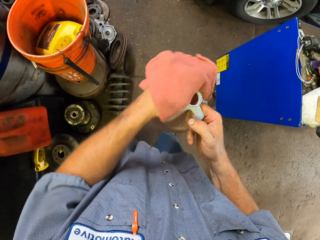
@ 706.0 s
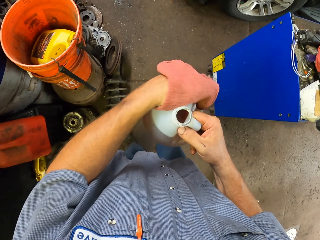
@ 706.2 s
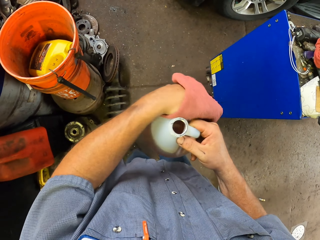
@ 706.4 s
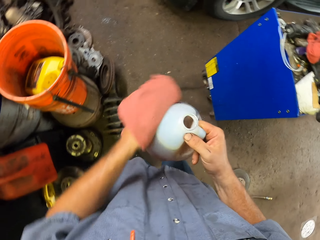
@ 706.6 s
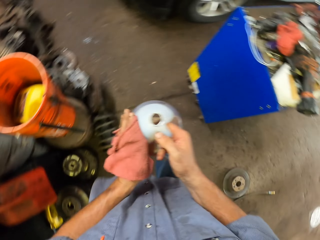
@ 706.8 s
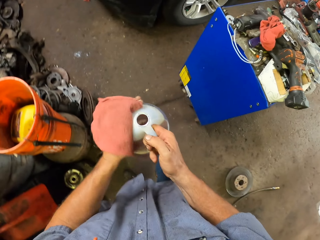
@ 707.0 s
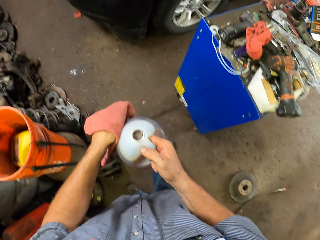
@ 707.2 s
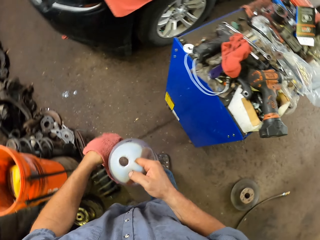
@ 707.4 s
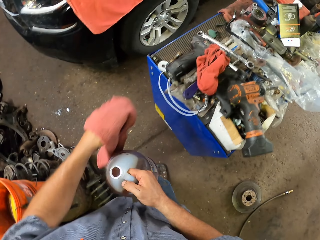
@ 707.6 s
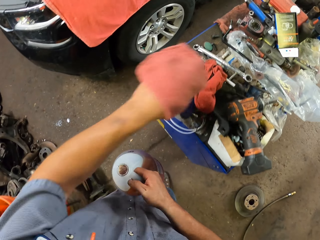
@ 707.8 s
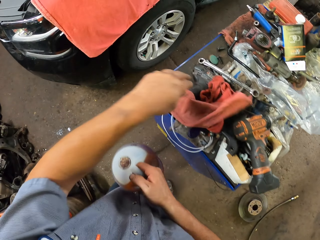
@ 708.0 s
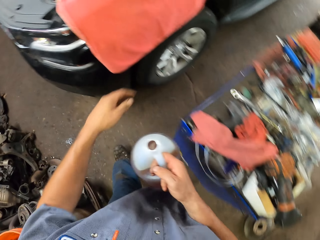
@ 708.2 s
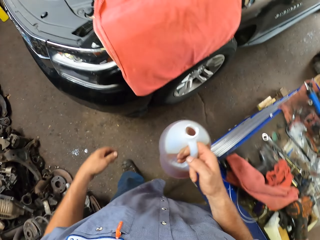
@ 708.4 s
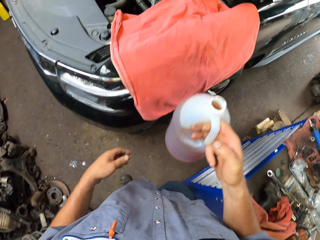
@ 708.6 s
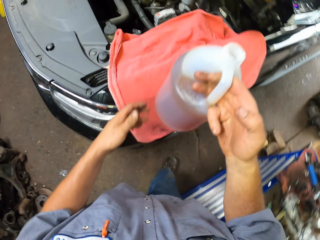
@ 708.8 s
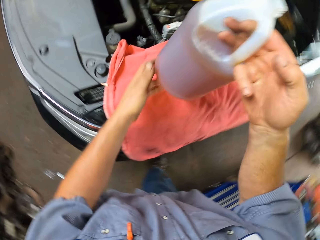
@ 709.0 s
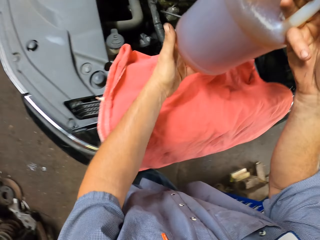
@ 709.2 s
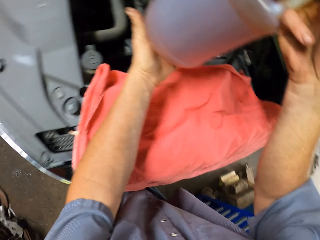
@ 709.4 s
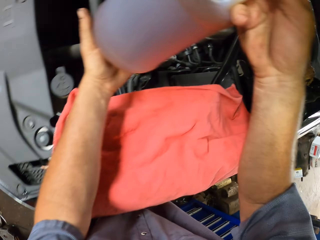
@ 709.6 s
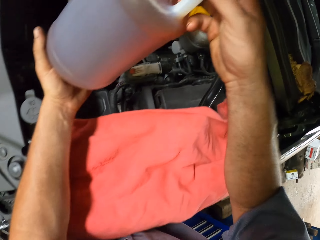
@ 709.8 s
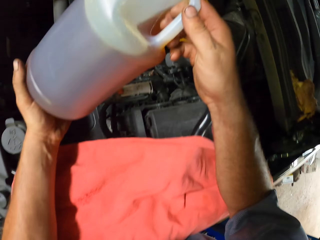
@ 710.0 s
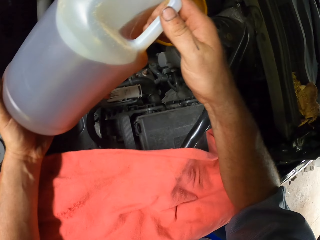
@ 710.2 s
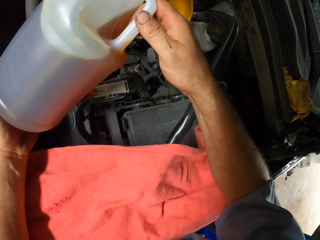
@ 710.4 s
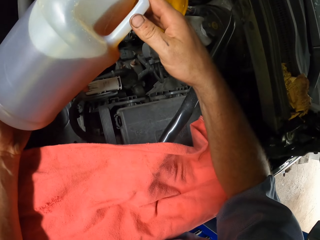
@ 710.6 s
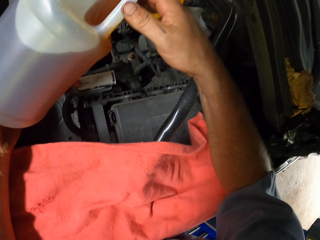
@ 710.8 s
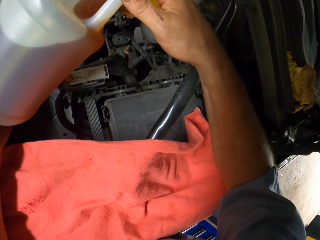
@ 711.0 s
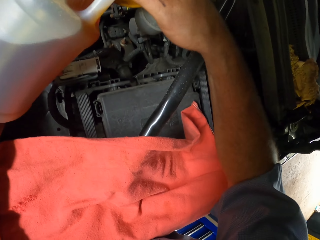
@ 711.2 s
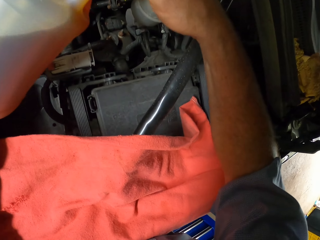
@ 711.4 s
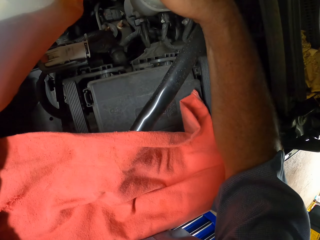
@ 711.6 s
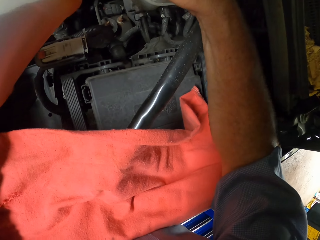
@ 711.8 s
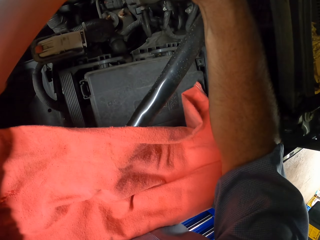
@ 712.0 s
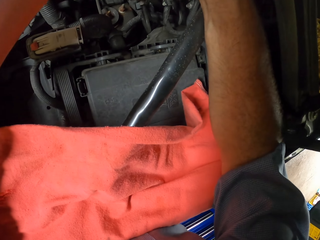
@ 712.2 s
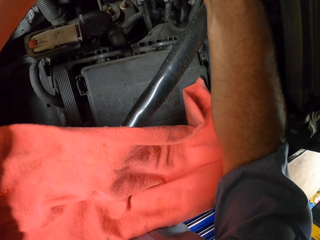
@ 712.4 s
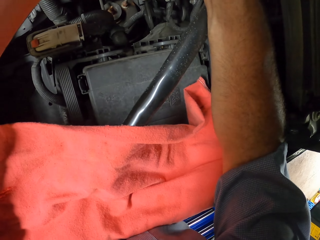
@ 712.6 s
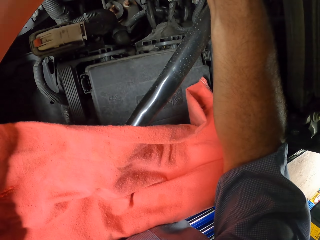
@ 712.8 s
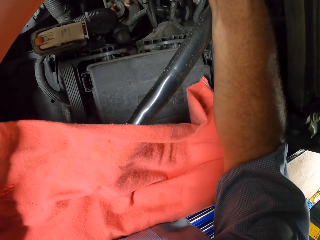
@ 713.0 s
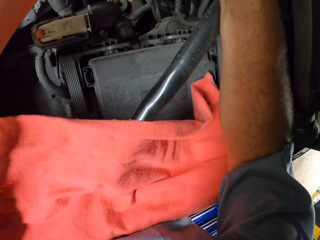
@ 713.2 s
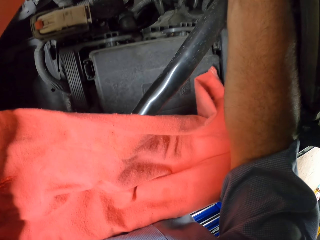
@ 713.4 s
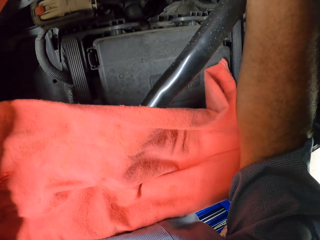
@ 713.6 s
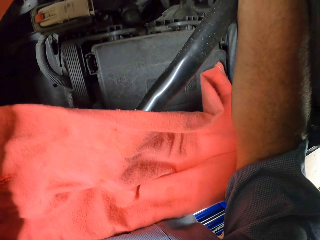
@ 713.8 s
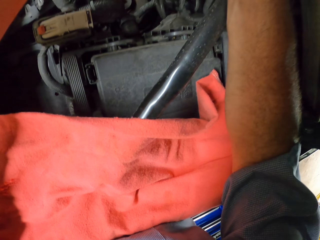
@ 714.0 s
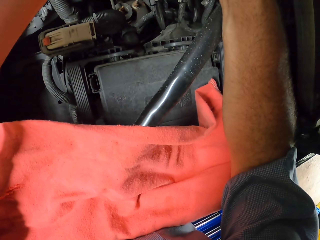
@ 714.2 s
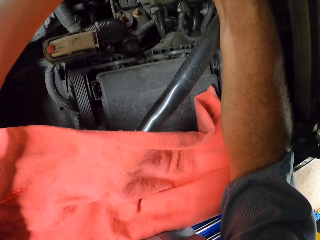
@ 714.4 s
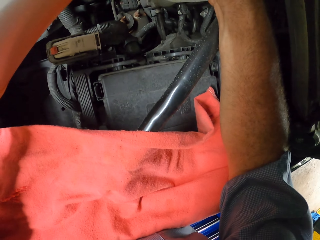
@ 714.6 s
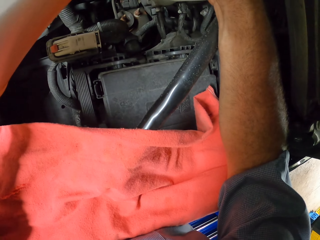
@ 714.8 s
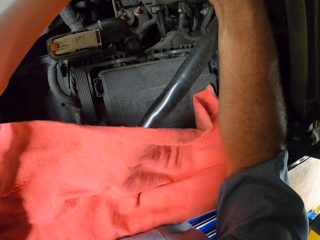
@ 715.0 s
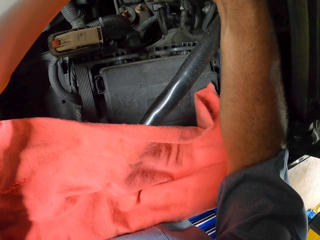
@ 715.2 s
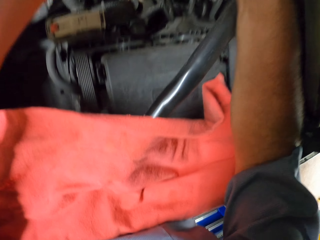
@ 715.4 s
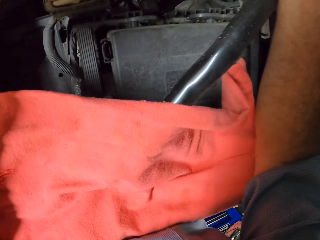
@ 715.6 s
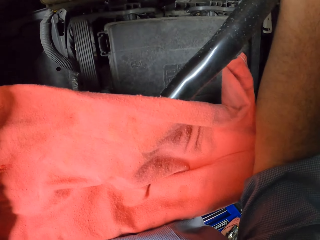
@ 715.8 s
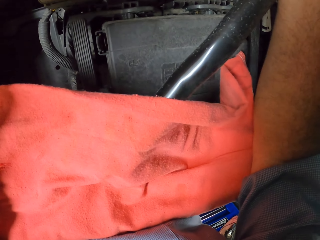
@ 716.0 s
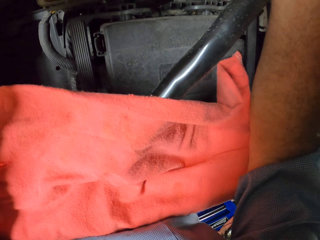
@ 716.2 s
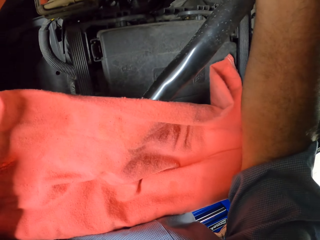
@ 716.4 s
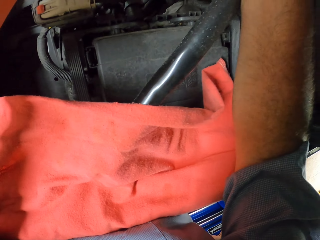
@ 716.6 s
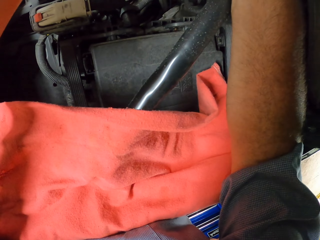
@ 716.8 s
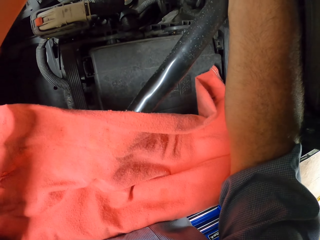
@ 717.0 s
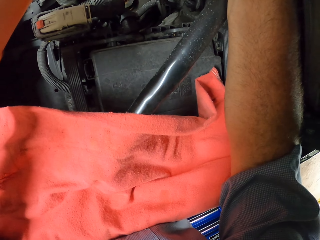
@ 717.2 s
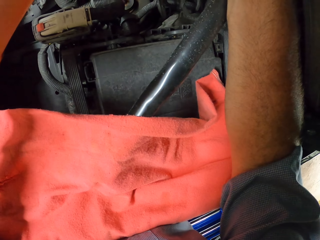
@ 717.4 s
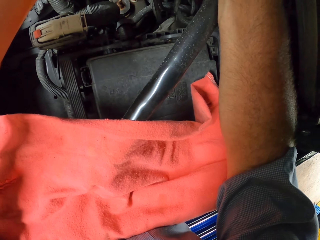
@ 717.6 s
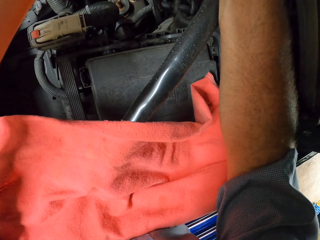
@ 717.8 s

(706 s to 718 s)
The camera wearer wipes the bottle of oil. They put the towel down. They pour the oil in the oil tank.

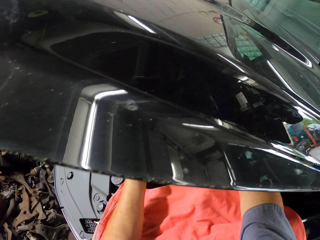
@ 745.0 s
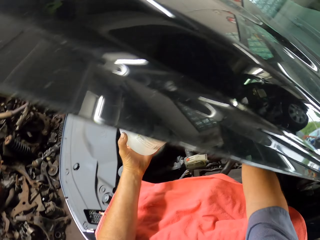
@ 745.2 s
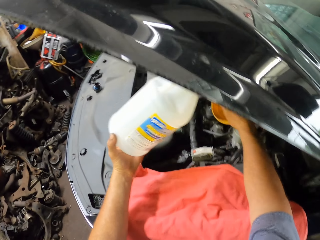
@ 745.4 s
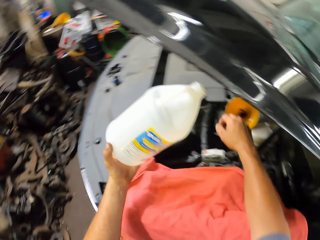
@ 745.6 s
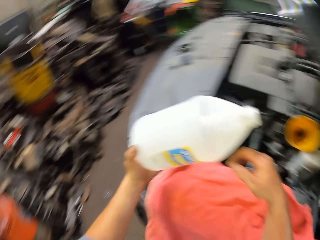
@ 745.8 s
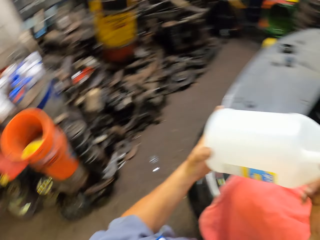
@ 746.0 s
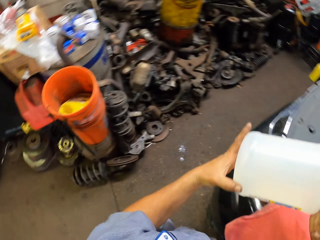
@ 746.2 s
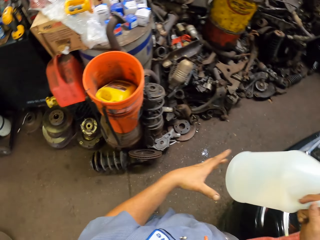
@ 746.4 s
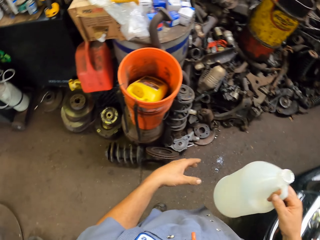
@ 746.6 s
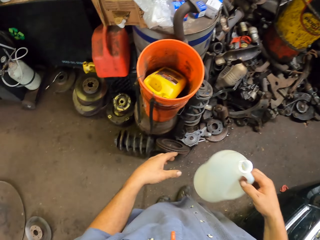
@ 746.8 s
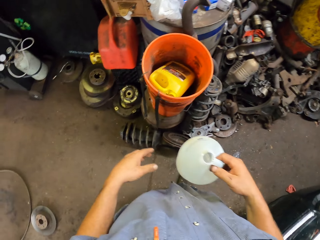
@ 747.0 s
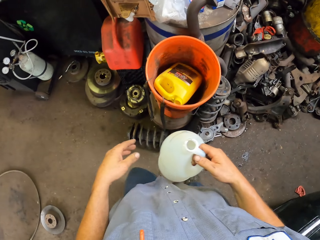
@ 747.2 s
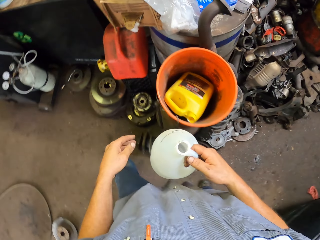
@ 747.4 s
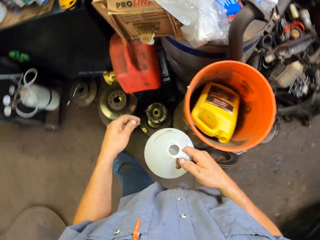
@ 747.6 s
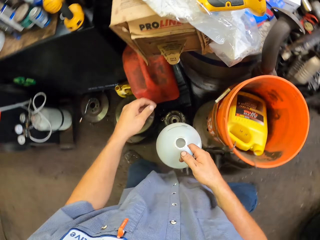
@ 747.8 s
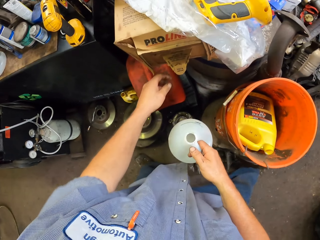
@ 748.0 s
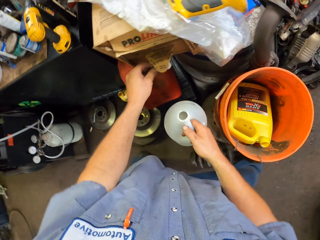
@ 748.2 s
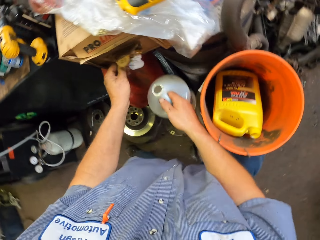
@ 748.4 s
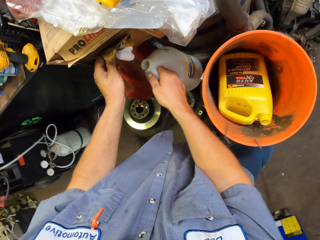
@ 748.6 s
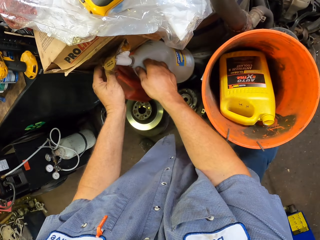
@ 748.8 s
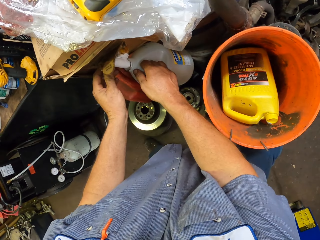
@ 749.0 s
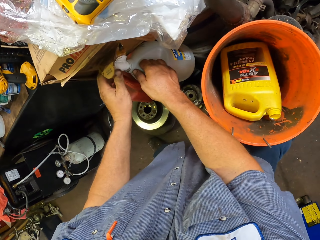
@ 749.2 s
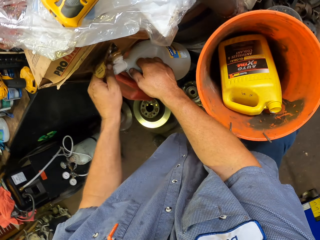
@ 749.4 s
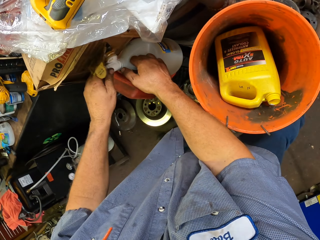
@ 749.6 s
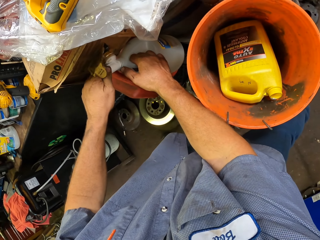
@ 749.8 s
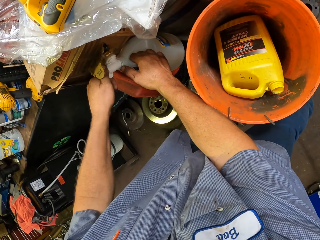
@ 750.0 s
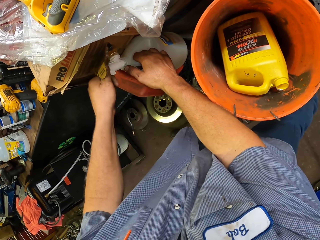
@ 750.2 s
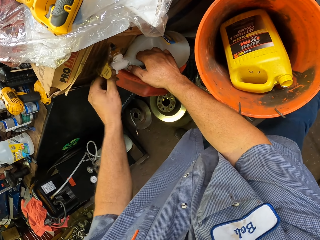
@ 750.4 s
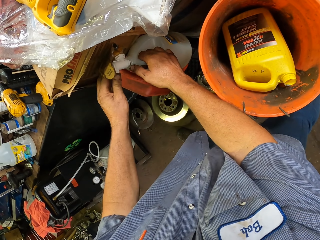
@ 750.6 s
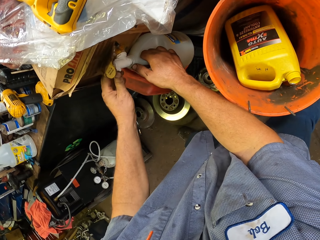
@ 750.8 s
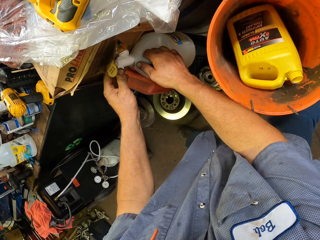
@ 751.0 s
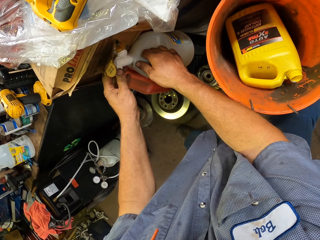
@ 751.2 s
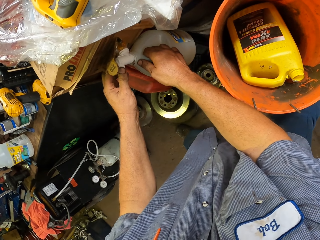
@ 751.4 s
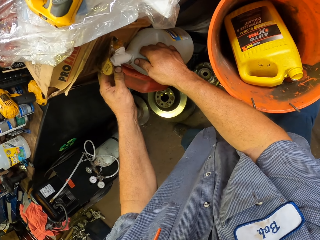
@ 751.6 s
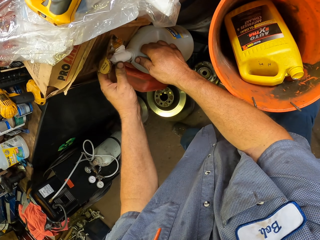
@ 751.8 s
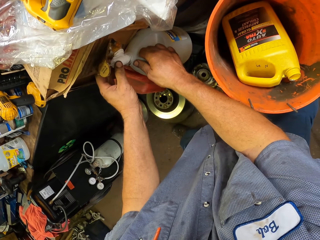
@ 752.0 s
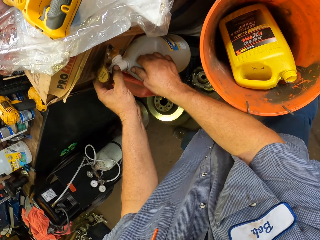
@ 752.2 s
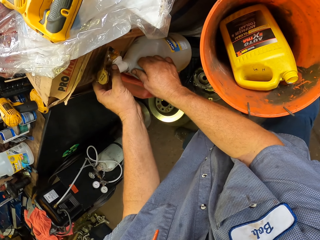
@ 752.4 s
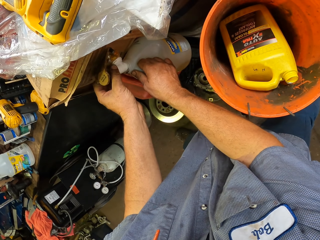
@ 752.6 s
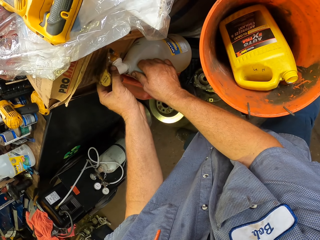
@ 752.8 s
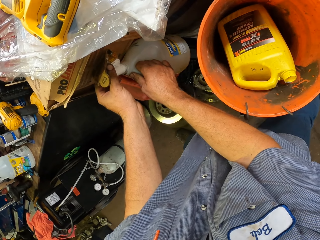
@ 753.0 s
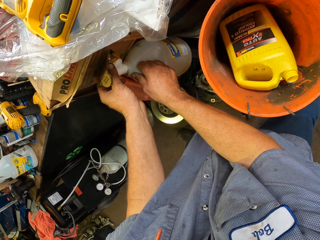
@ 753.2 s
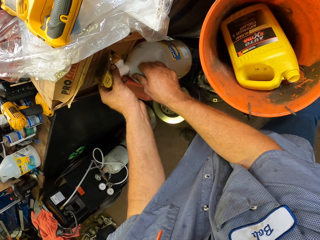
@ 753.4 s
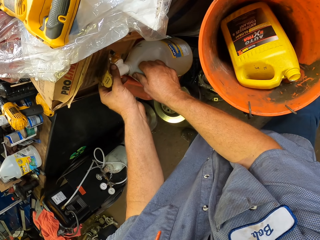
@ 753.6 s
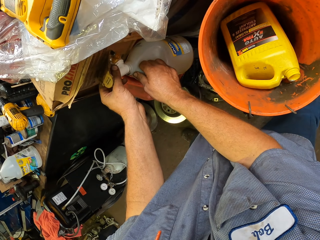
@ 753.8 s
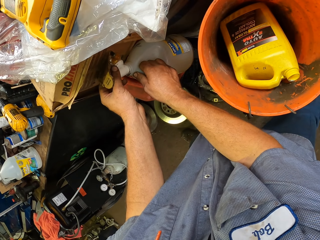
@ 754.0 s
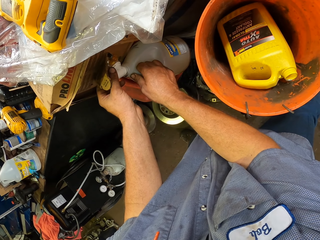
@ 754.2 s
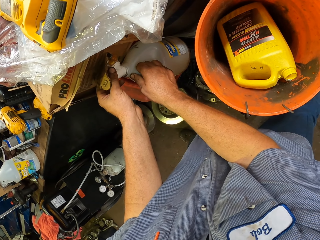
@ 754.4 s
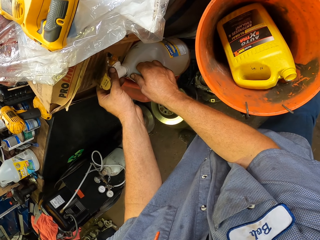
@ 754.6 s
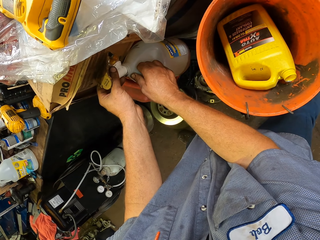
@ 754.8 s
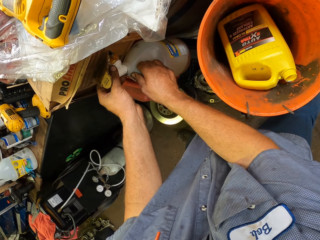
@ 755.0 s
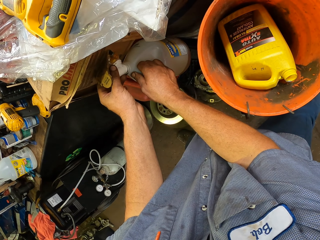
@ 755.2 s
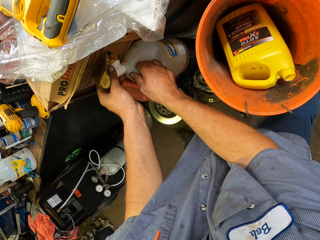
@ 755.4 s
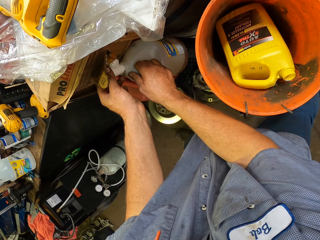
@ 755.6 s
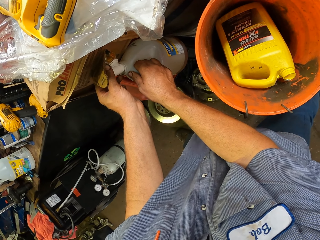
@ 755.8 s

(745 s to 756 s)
The camera wearer walks away with the empty bottle in the garage. They open the engine oil dispenser's tap. They pour the oil in the bottle. They fetch the engine oil.
